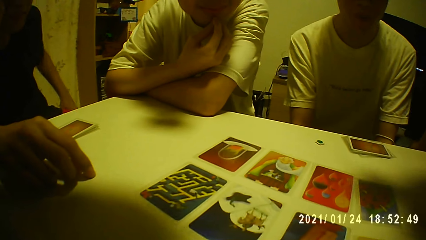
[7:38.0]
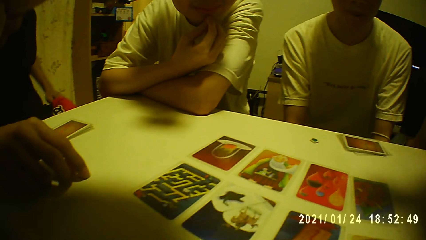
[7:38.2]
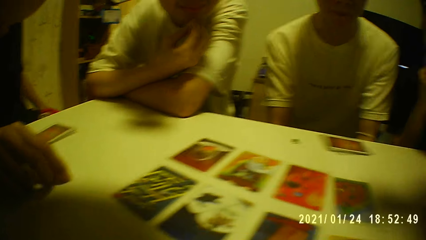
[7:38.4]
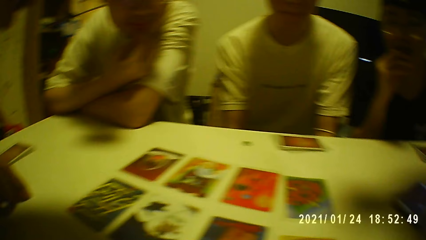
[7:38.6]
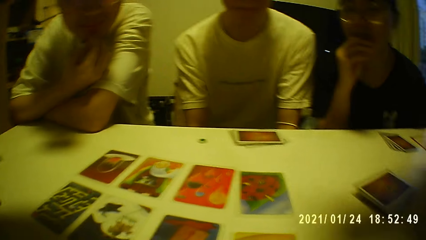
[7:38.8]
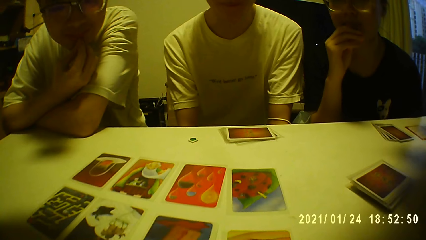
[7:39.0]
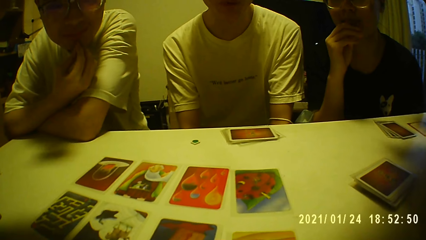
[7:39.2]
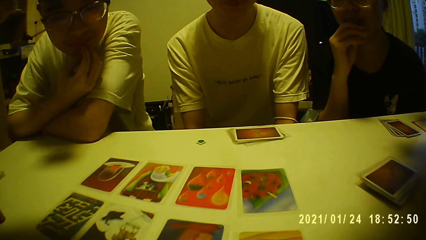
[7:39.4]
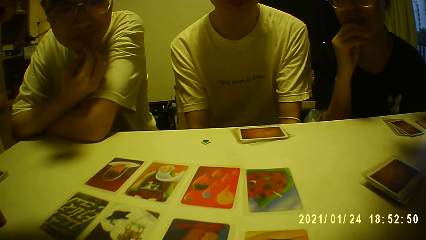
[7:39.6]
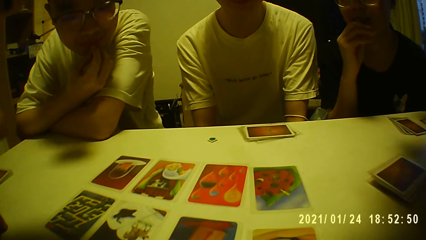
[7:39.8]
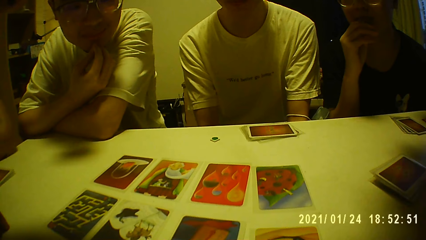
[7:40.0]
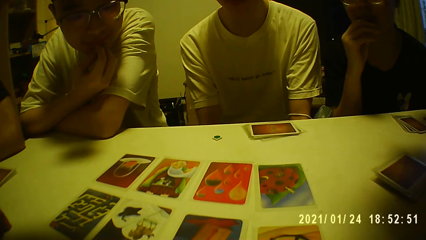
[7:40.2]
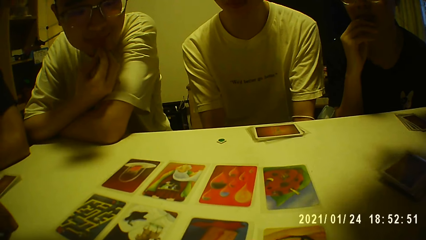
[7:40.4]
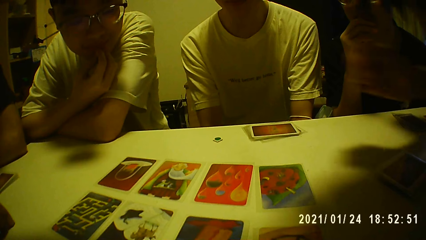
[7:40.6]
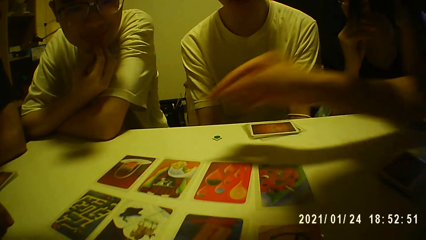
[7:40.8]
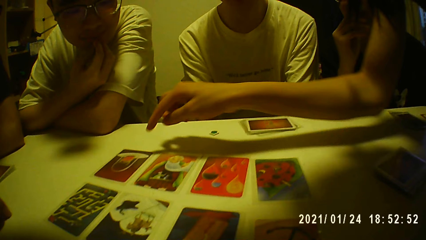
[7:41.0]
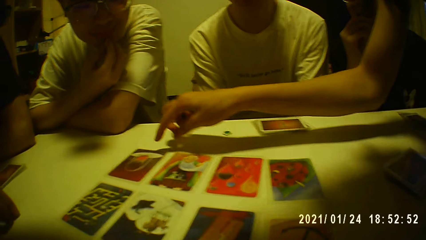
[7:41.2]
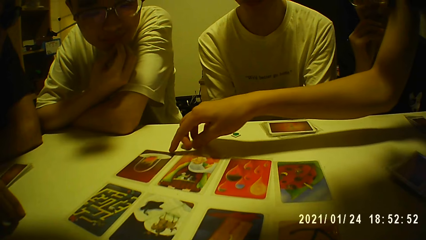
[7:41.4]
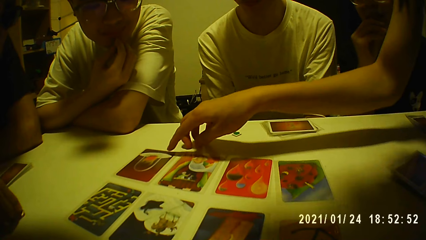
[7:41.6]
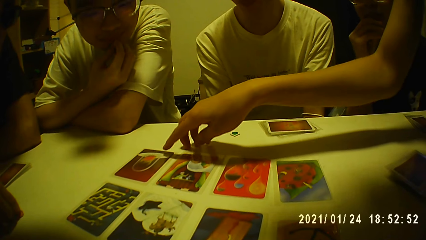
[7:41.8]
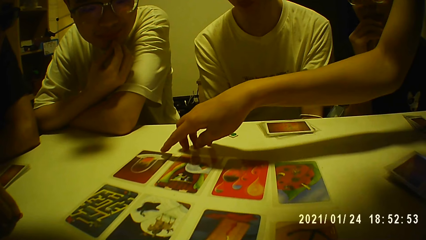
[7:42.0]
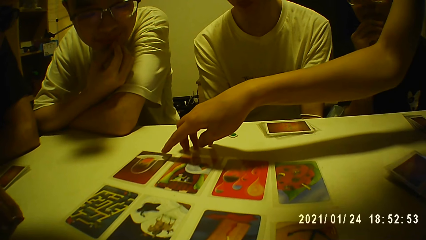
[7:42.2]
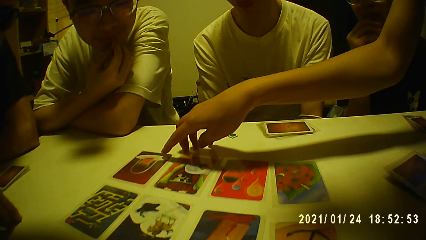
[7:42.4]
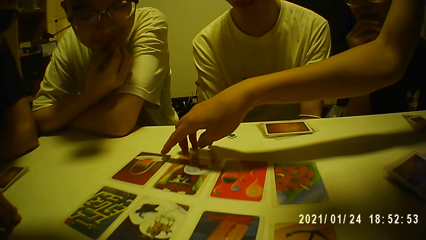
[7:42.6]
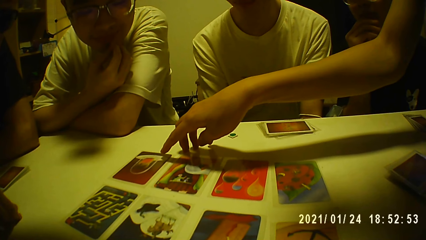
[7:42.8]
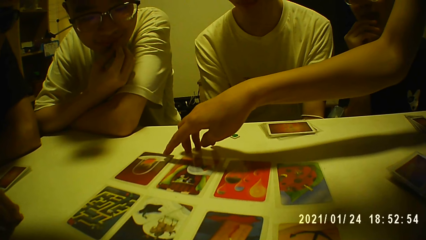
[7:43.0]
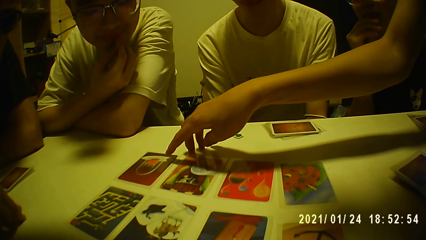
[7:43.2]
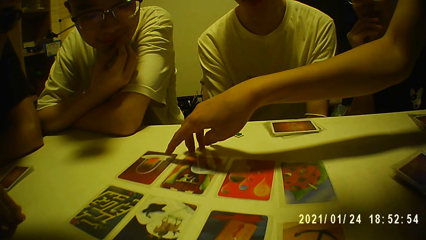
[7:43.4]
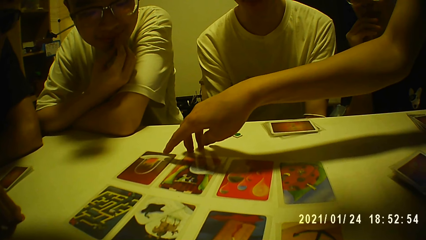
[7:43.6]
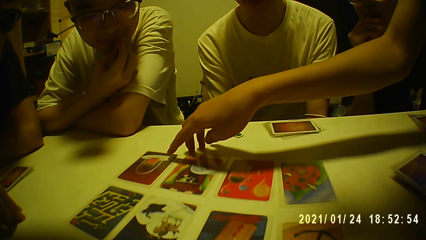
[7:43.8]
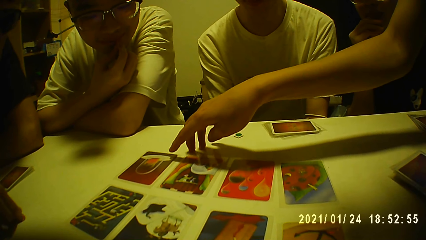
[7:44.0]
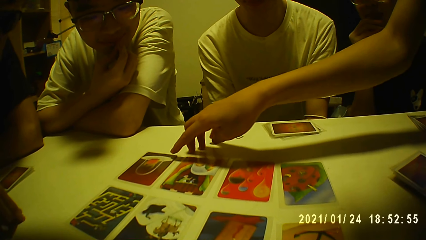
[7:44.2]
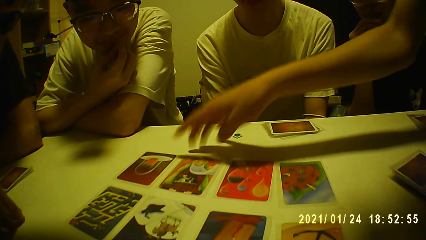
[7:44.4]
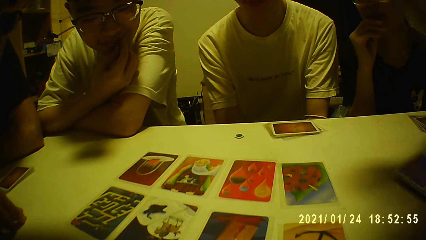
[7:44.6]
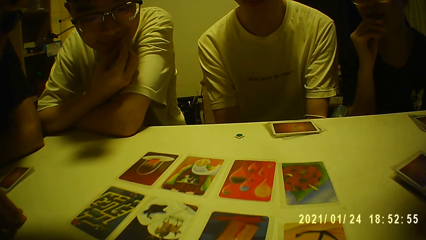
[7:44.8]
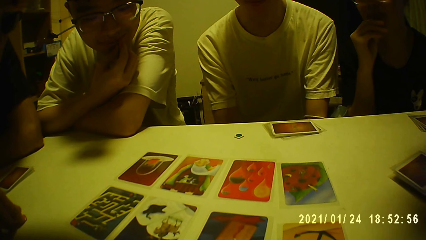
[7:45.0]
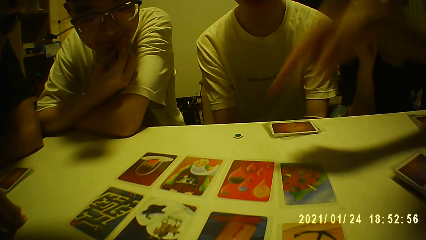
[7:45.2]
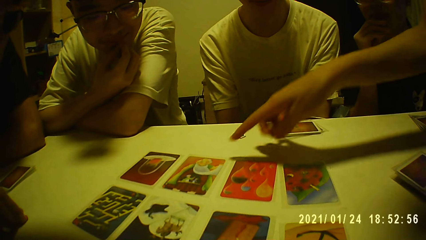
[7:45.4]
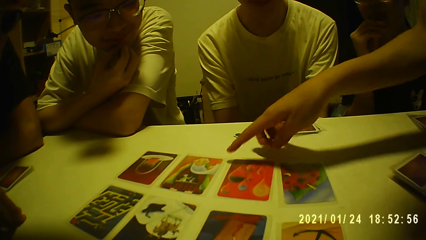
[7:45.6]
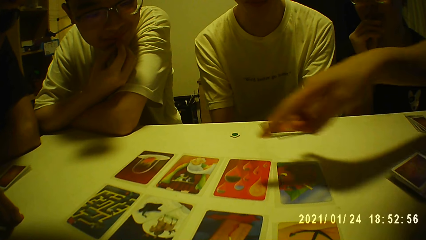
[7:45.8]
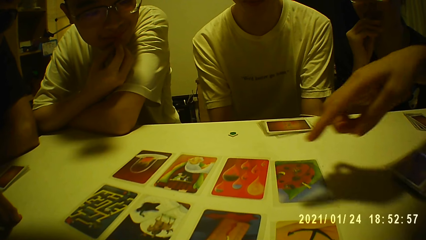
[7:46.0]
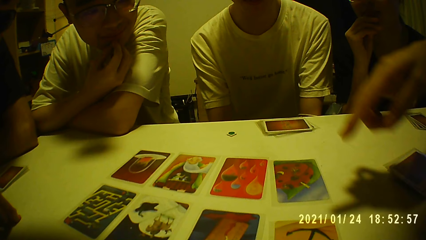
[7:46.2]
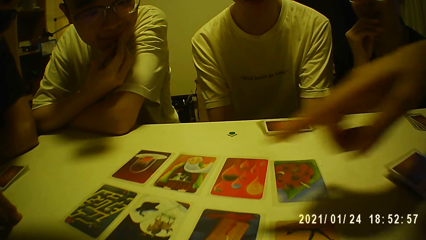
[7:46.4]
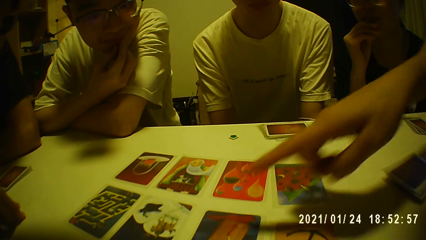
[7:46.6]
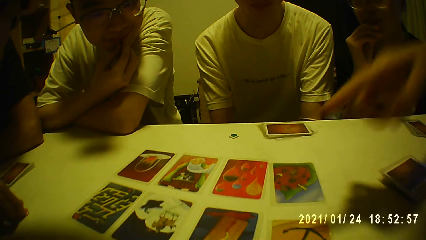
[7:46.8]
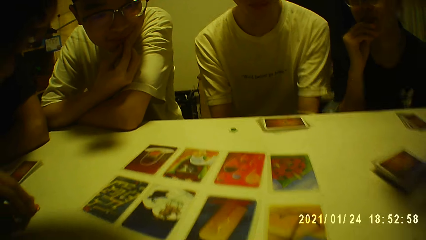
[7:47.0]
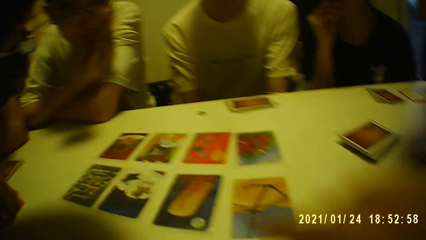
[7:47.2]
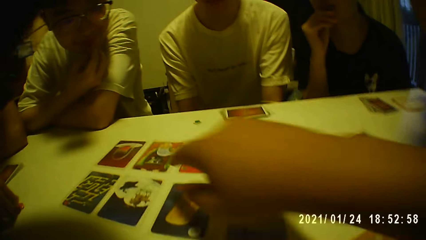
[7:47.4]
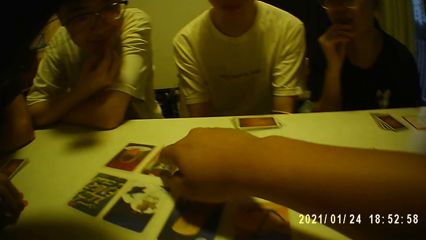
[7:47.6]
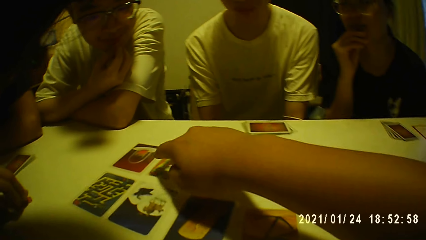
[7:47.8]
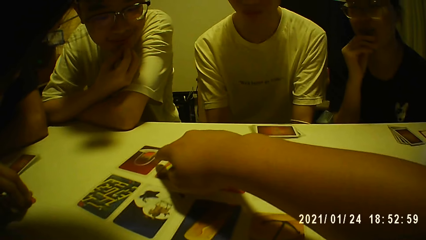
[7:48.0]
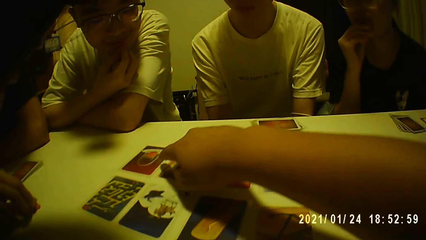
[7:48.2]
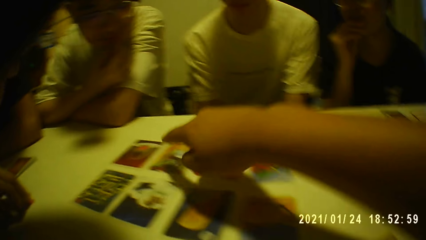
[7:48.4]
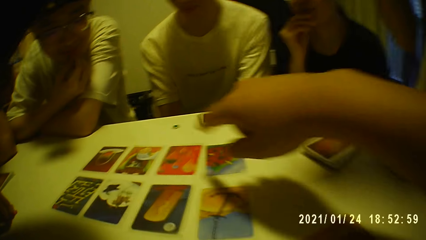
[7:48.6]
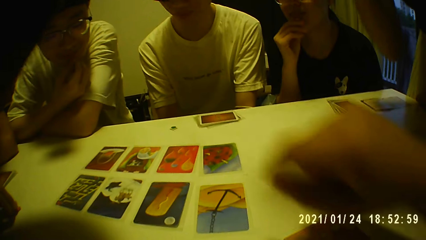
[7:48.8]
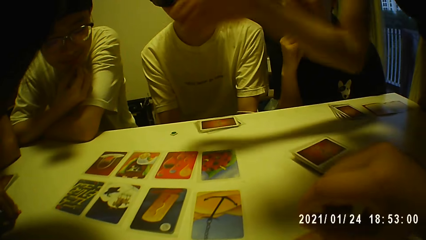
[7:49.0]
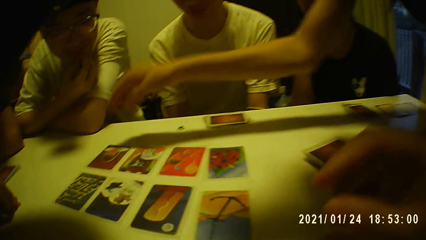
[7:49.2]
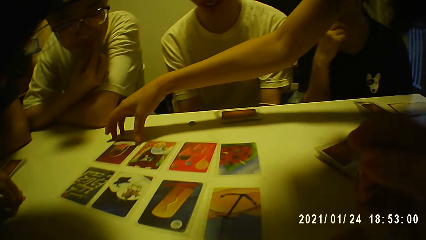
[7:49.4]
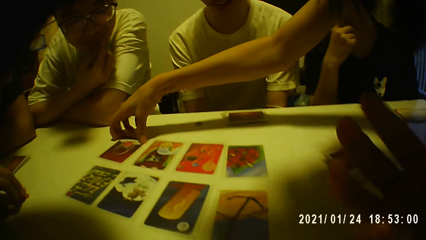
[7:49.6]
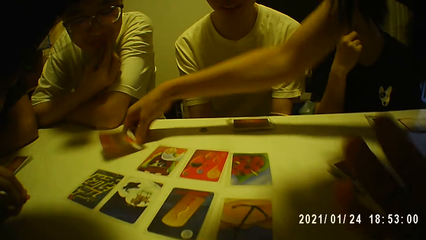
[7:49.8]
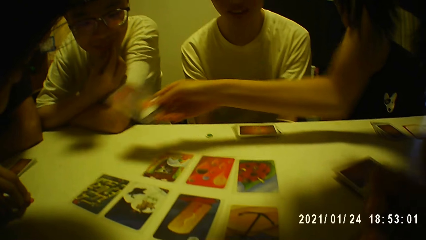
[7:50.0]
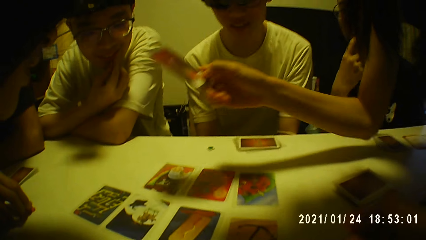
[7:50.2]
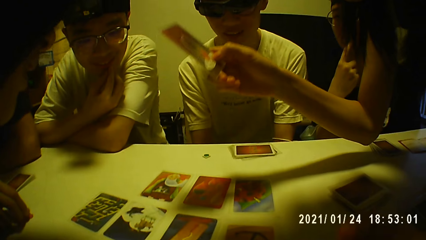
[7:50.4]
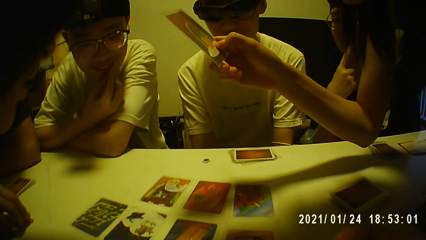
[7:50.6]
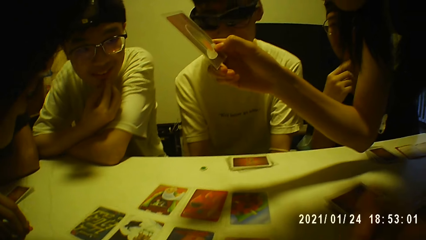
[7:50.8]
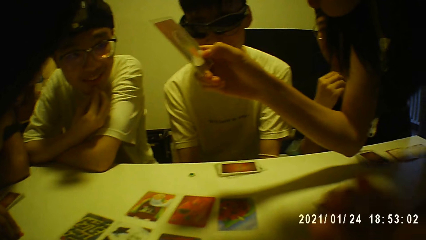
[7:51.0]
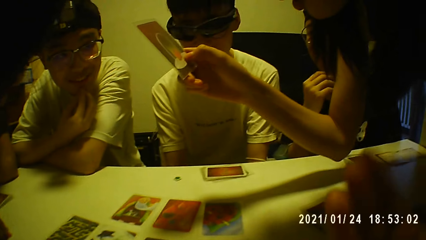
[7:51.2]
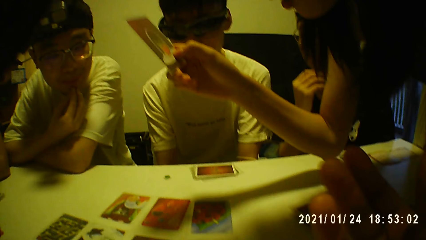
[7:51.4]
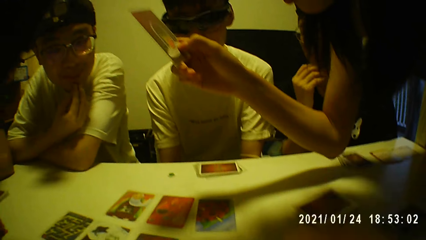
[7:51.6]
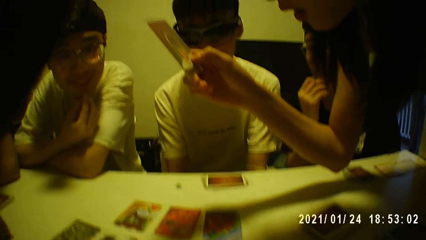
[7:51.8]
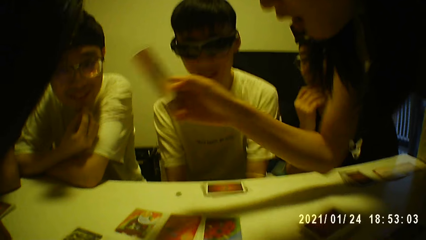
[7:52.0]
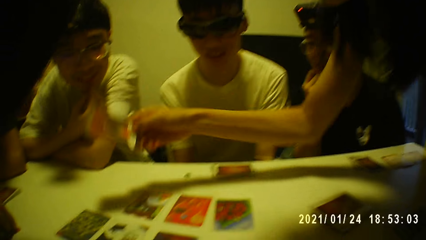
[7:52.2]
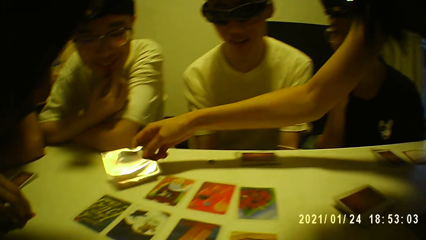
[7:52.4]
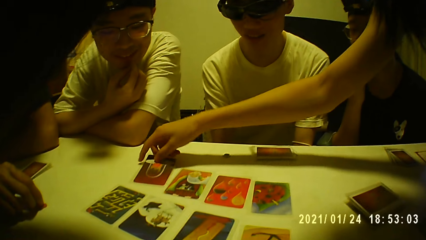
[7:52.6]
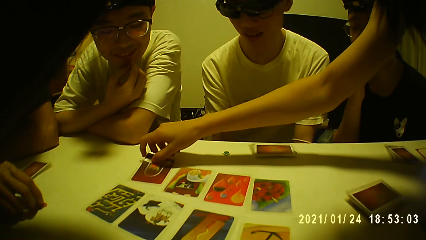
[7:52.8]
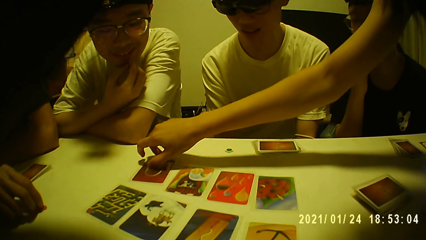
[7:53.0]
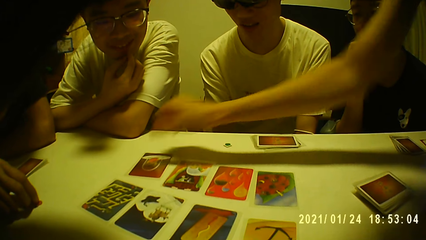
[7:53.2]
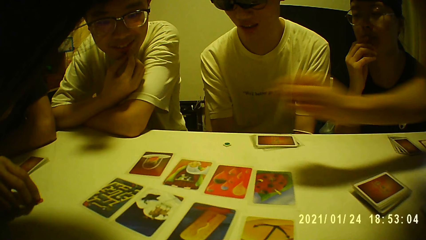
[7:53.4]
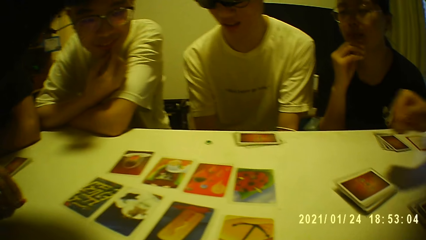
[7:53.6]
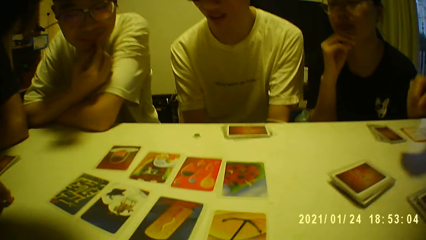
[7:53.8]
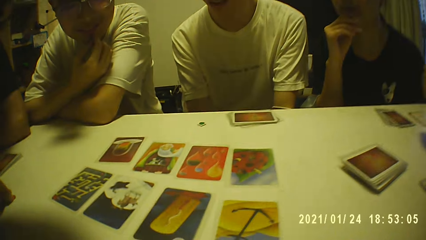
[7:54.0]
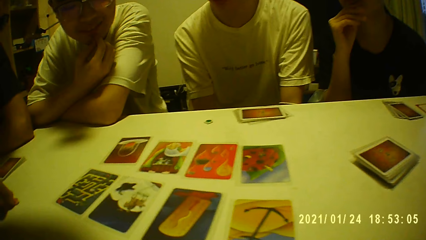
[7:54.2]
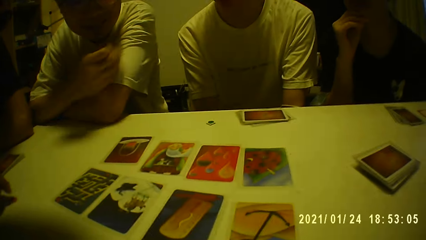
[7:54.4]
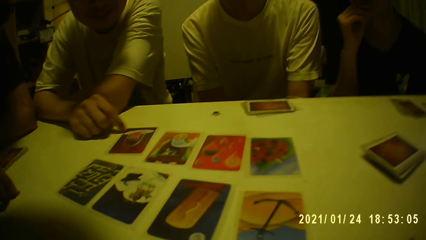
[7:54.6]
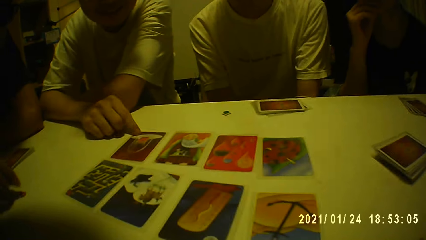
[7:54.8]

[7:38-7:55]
The camera wearer looks at cards on a table. A woman touches the card on the table with her right hand. The woman points at a card on the table. A person nods his head. The woman points at a card on the table. The camera wearer touches the card on the table with his right hand. He points at a card on the table. The woman picks the card from the table with her right hand. She examines the card. She places the card on the table with her right hand.
